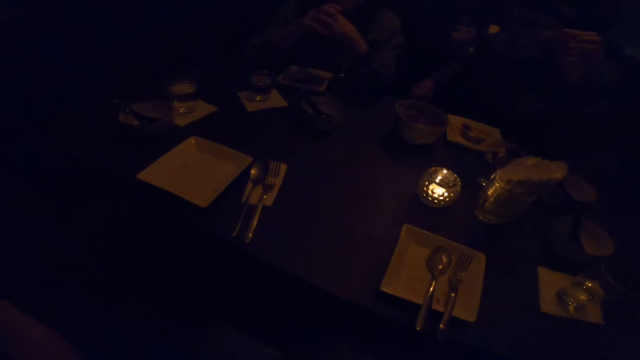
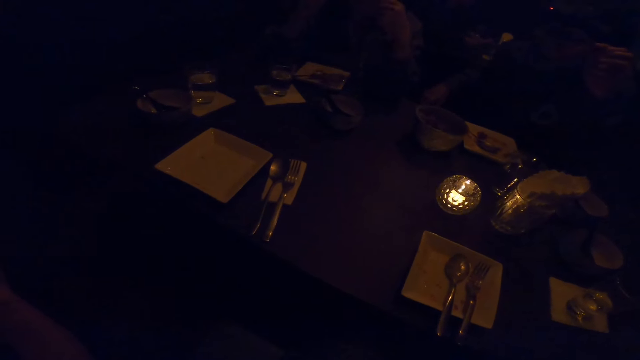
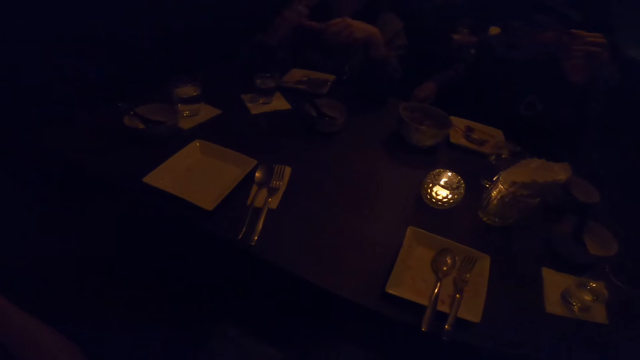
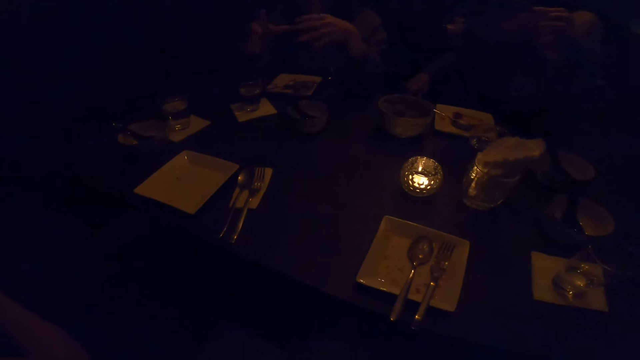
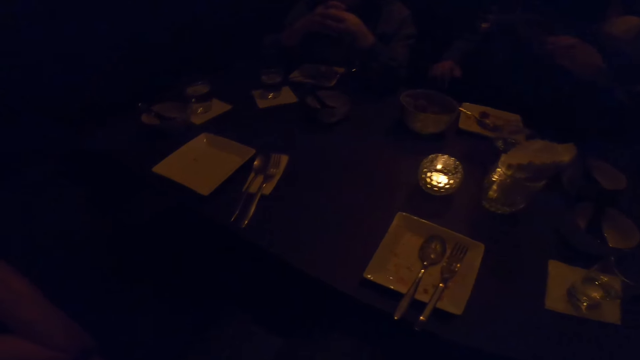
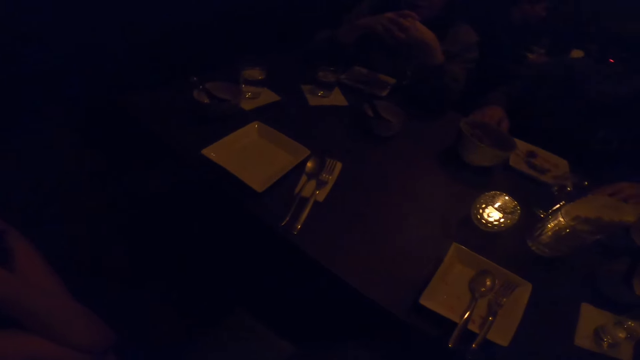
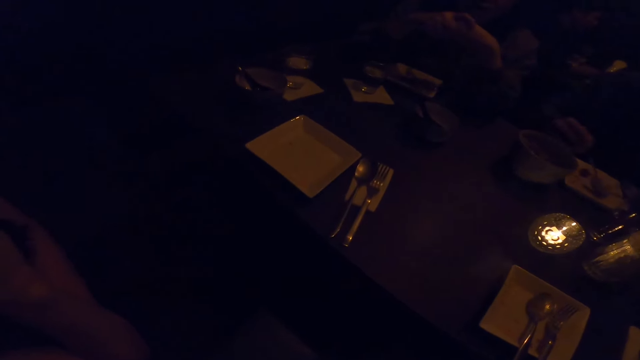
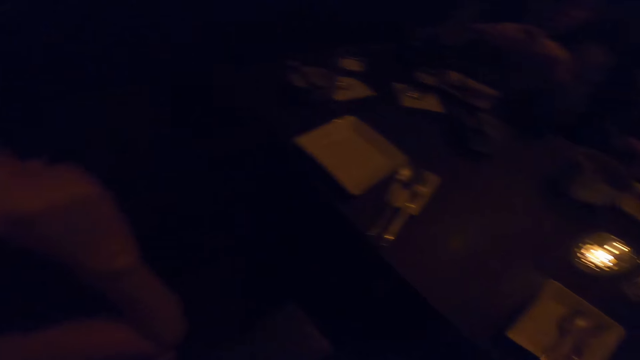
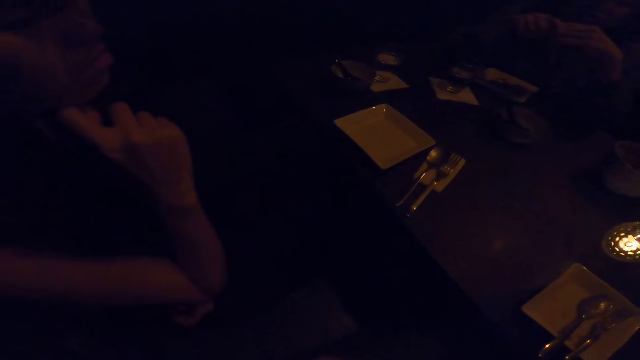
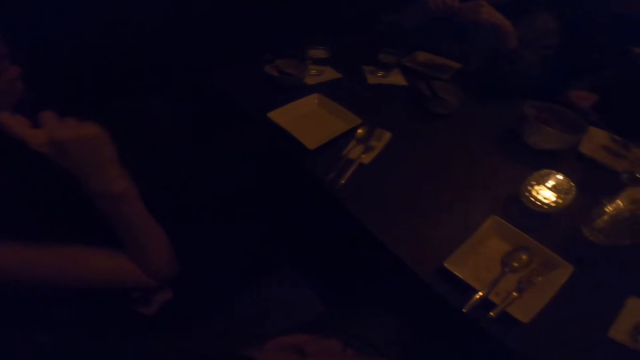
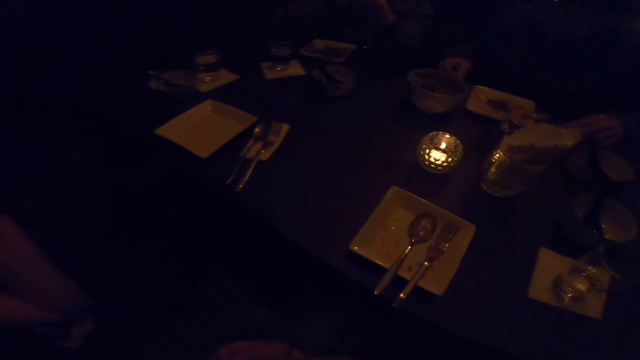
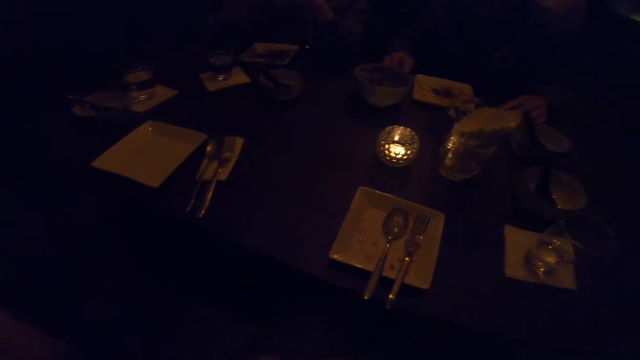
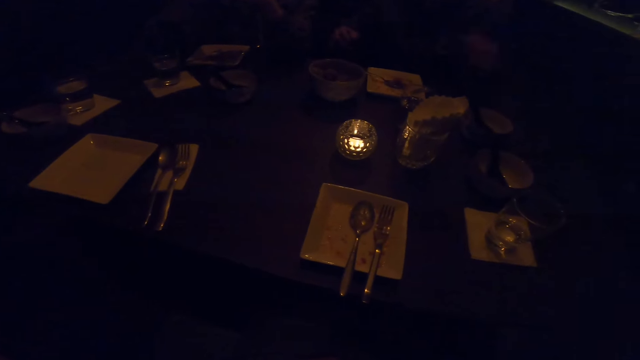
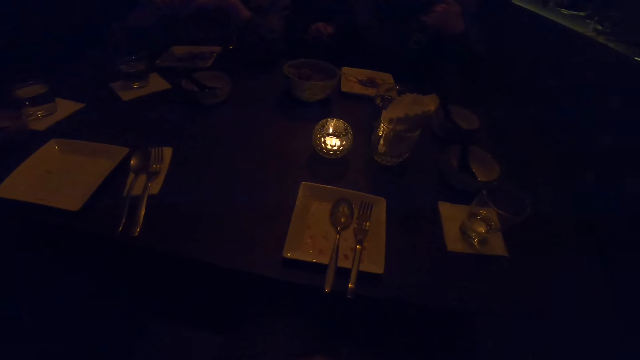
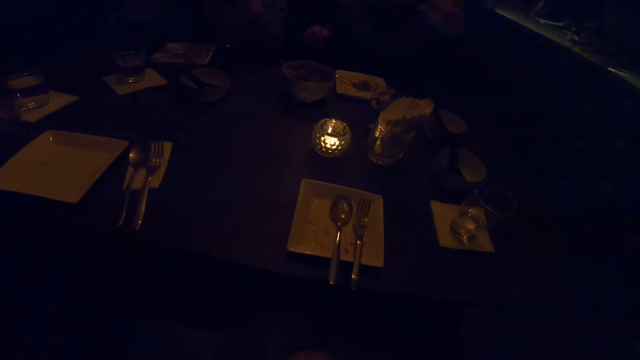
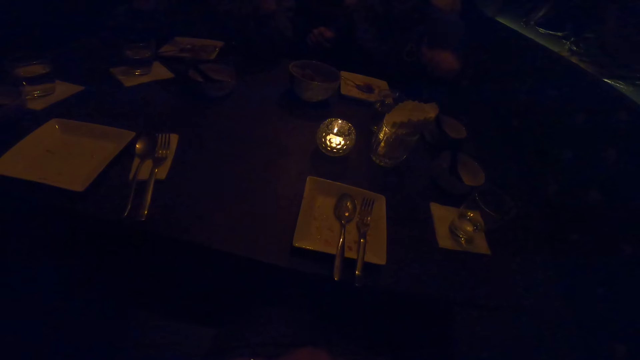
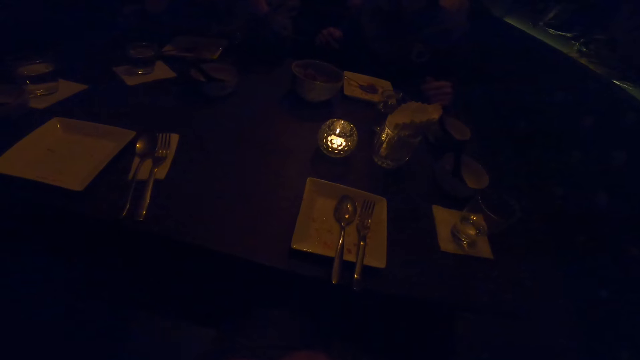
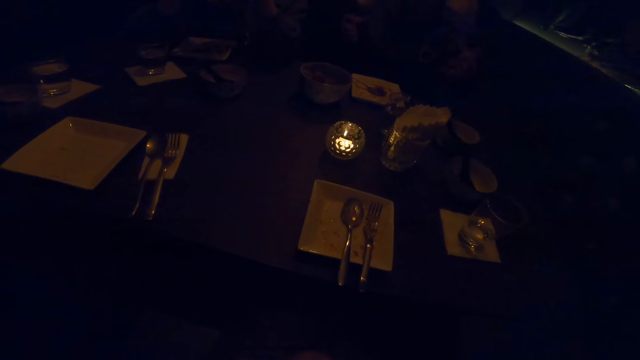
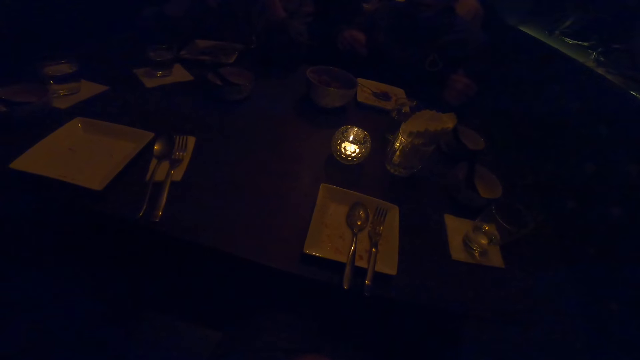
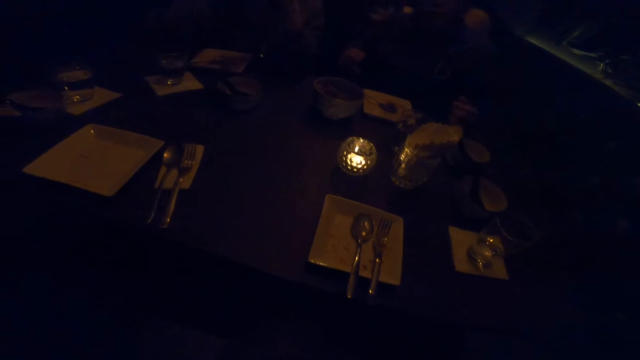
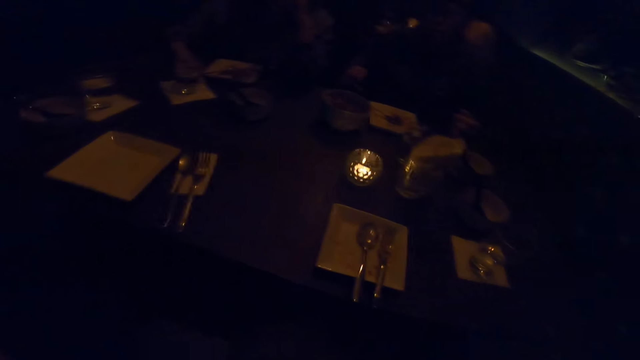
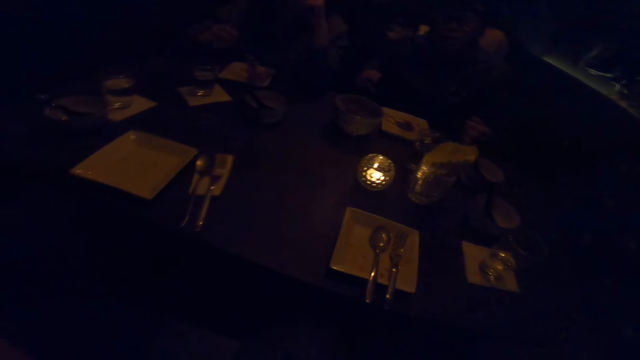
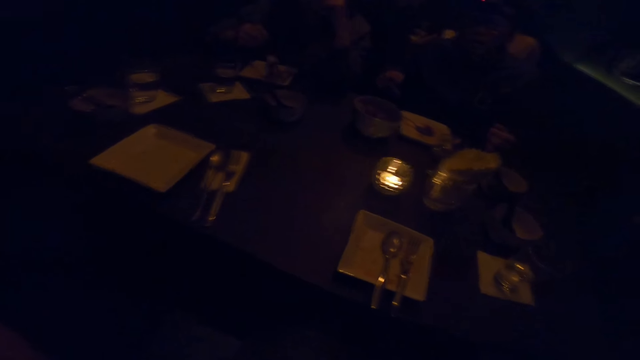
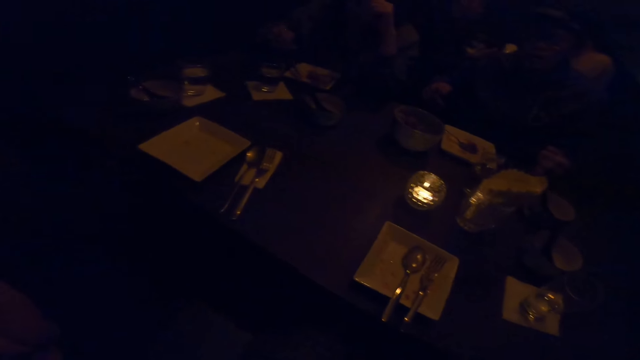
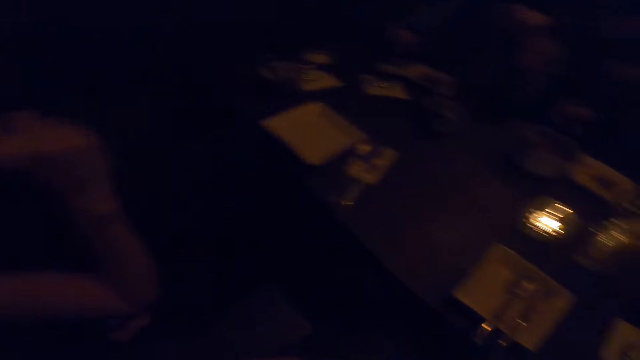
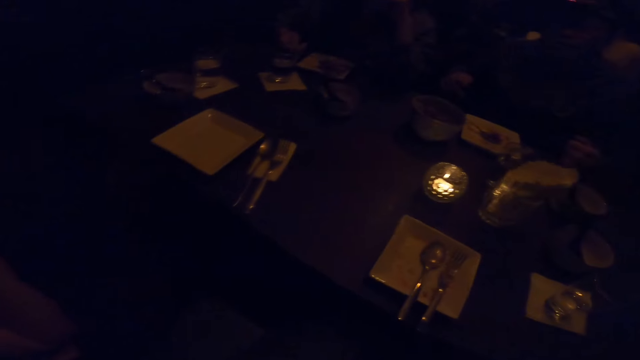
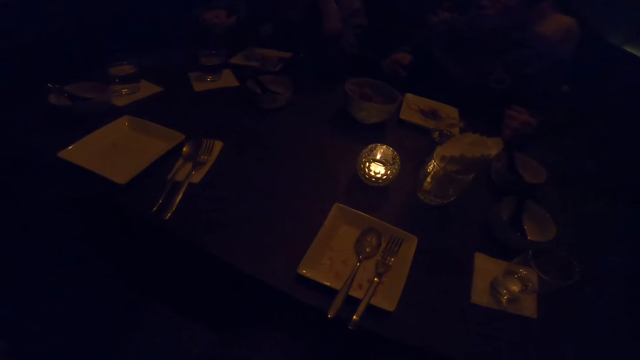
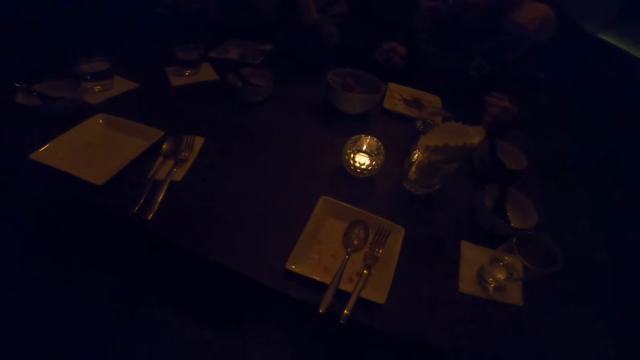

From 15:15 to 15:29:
The camera wearer converses. The man eats from a plate with the spoon in his right hand. A woman puts down the spoon. The man stops eating. The man demonstrates with both hands. Another woman takes the food with the spoon.

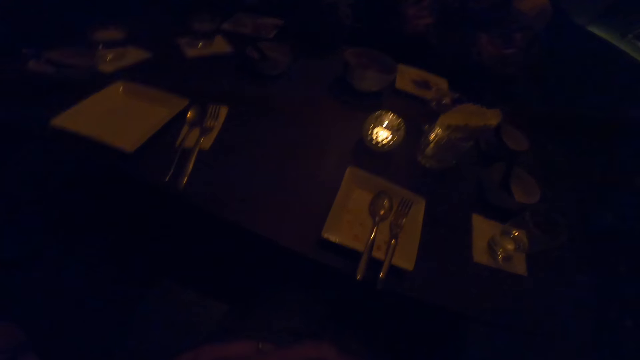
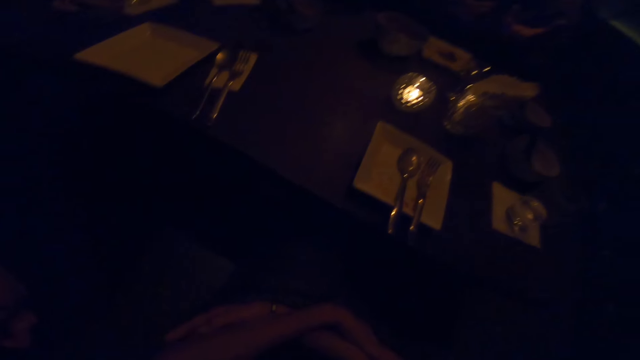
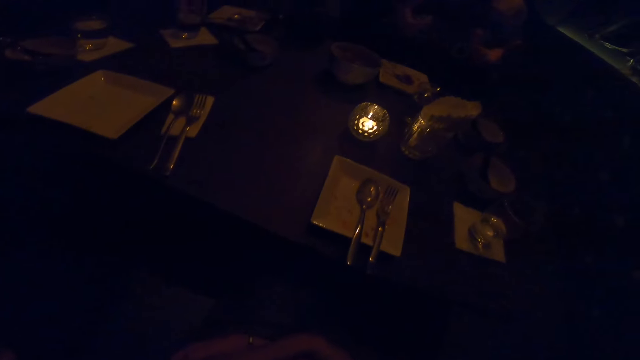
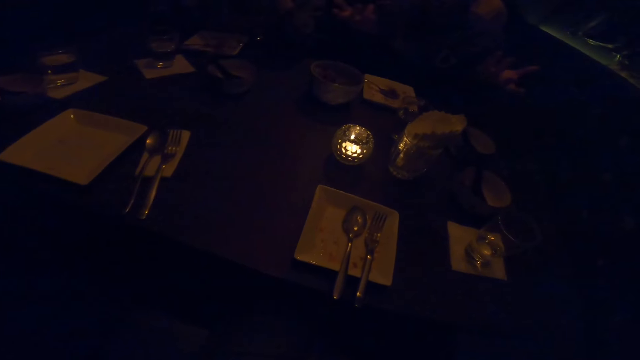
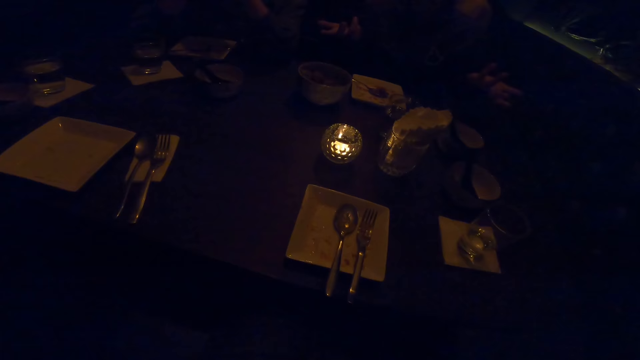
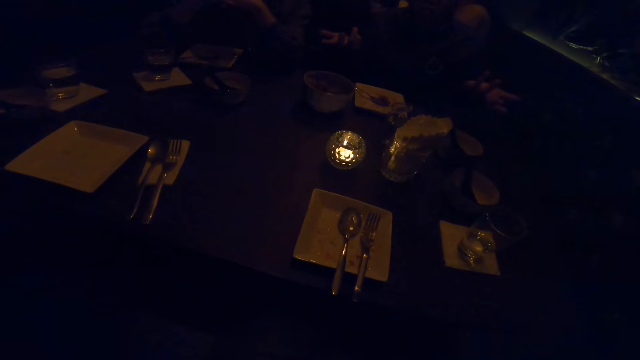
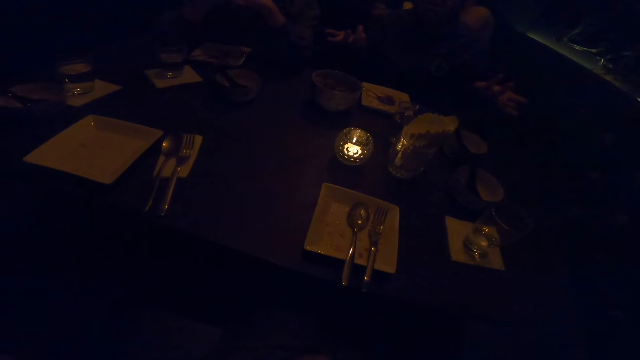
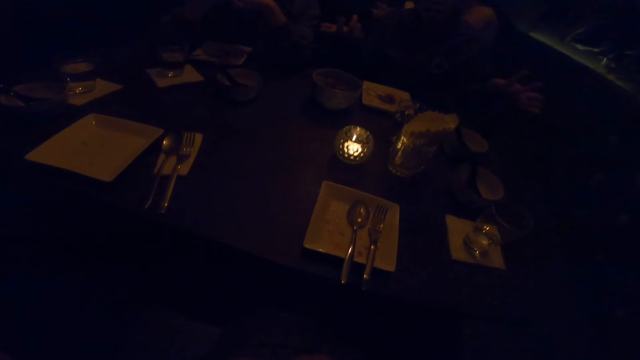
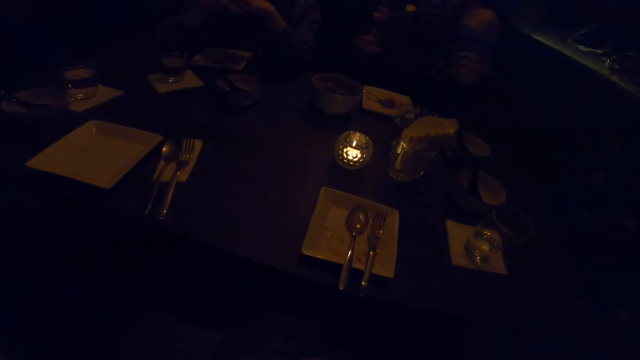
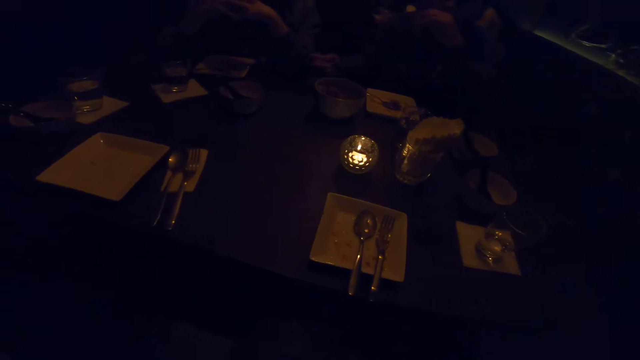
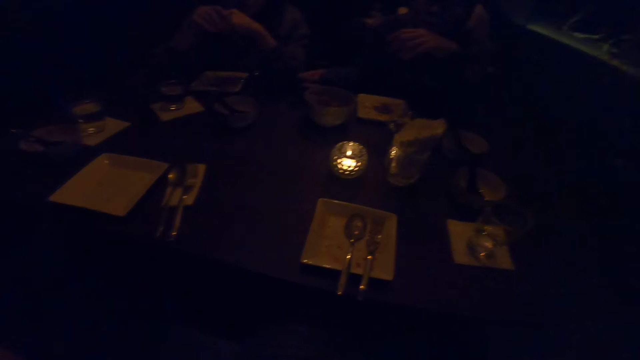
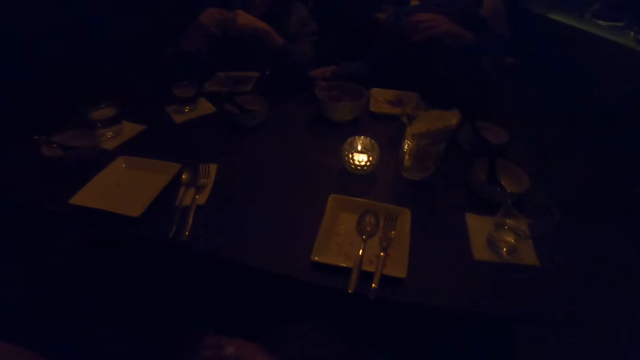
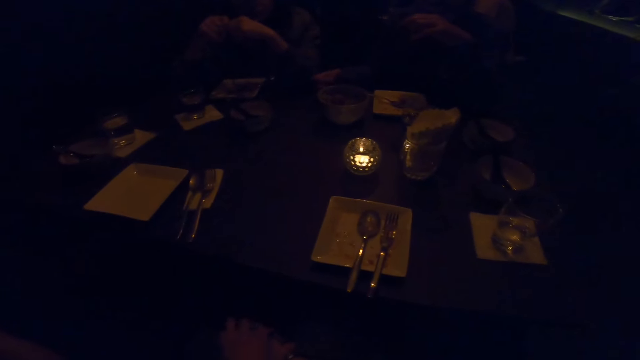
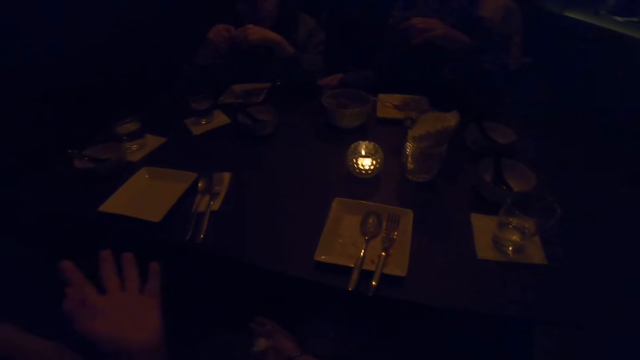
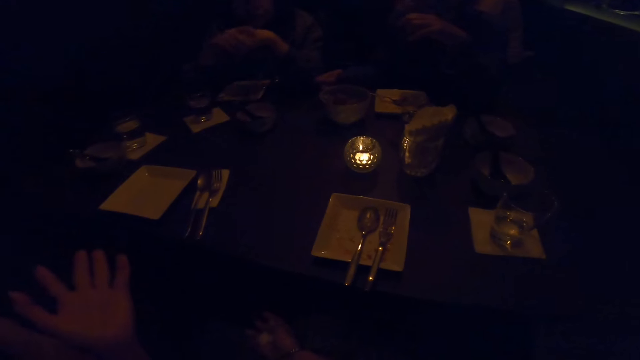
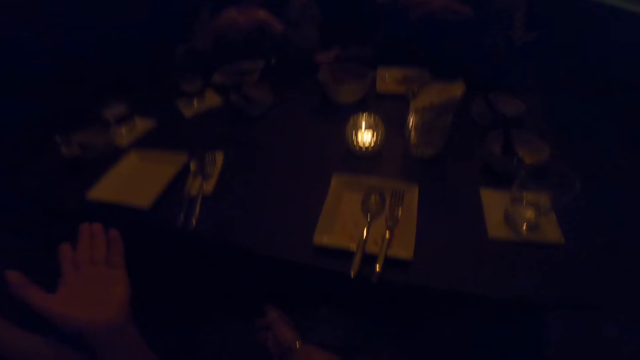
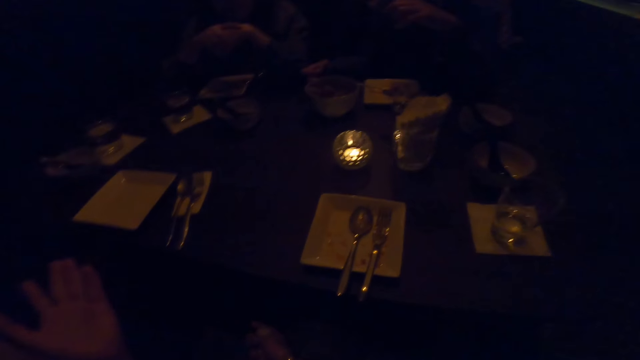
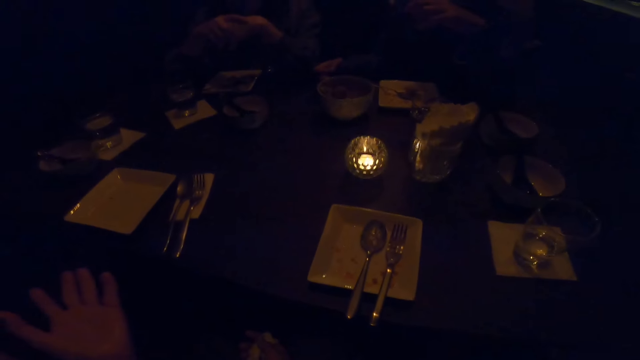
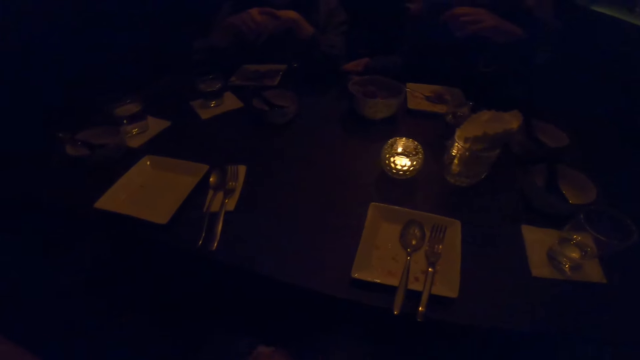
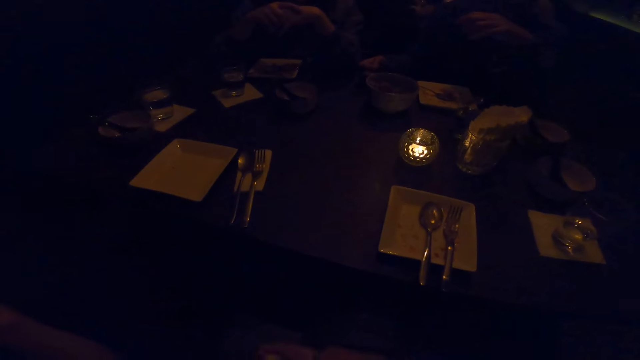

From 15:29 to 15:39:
The man lifts up his hands. The man stops demonstrating with both hands. The camera wearer converses. She demonstrates with her hand.
